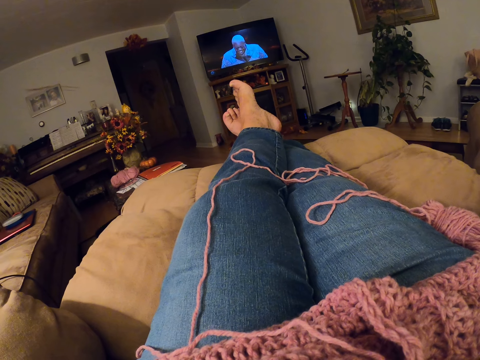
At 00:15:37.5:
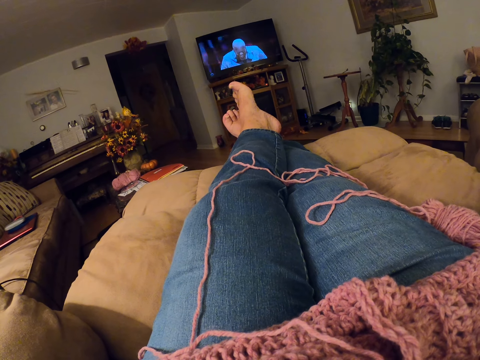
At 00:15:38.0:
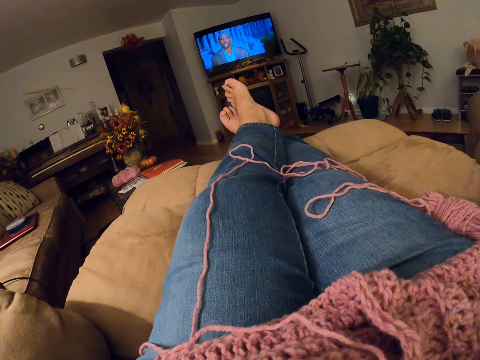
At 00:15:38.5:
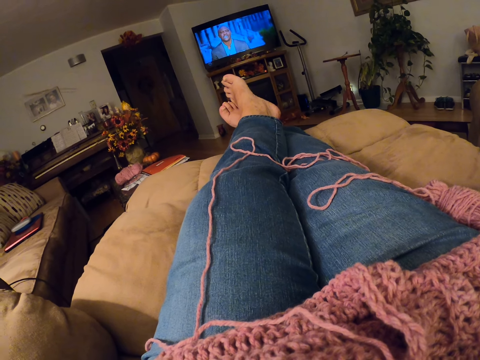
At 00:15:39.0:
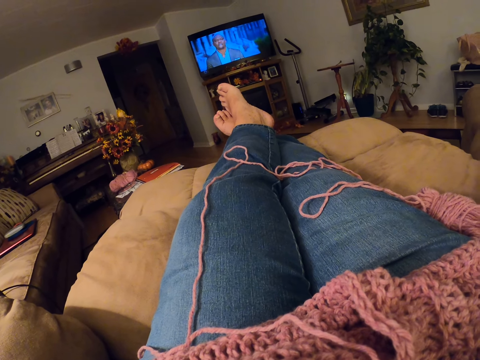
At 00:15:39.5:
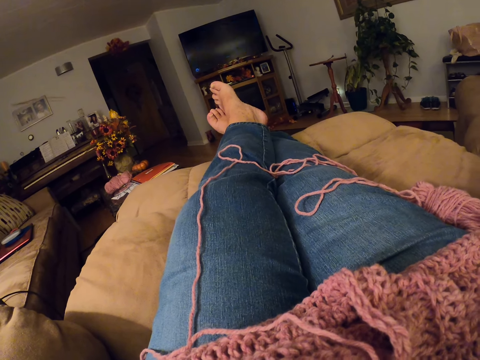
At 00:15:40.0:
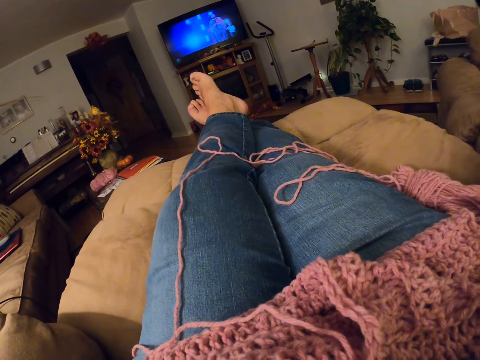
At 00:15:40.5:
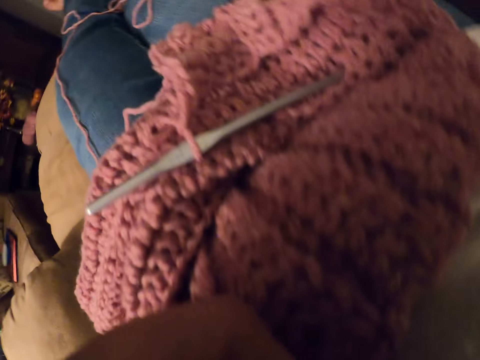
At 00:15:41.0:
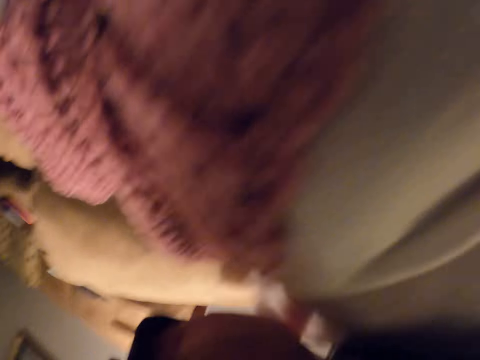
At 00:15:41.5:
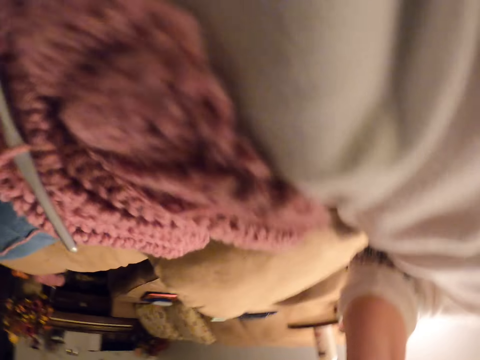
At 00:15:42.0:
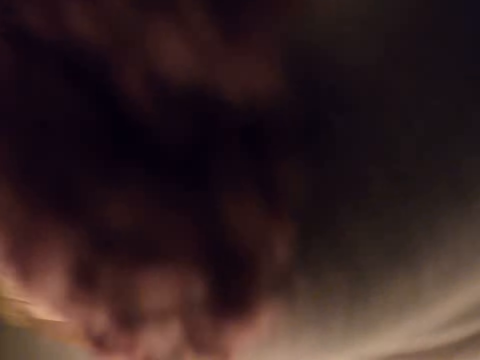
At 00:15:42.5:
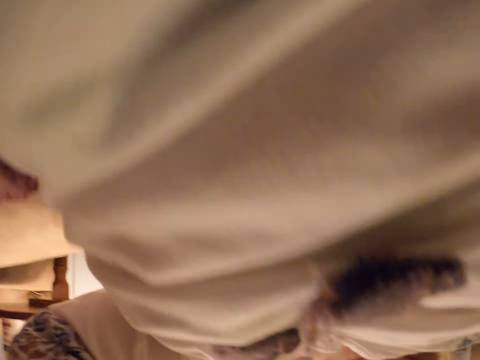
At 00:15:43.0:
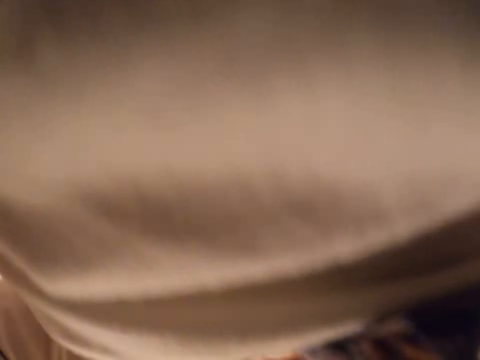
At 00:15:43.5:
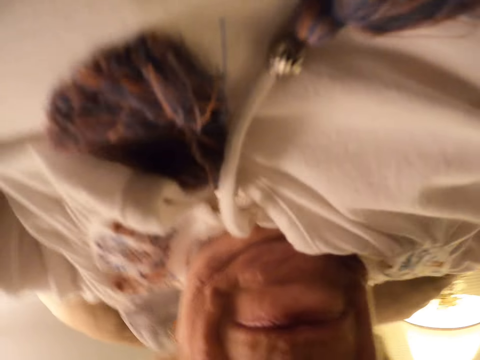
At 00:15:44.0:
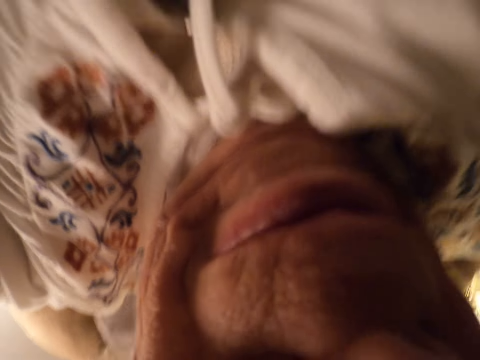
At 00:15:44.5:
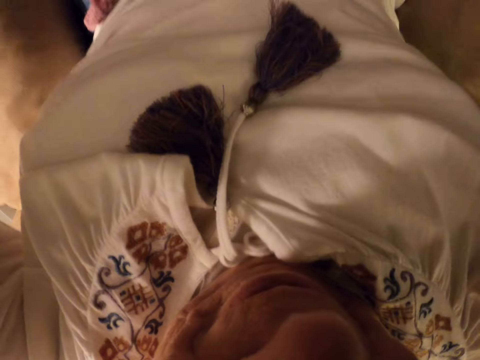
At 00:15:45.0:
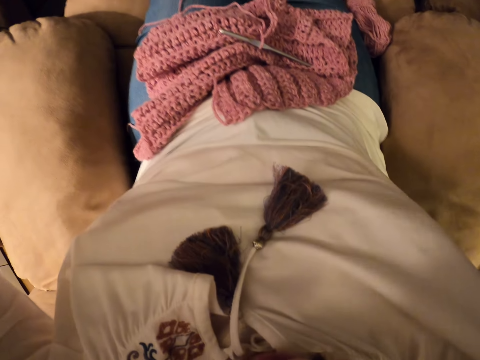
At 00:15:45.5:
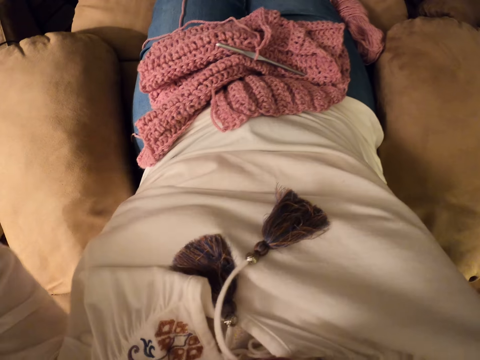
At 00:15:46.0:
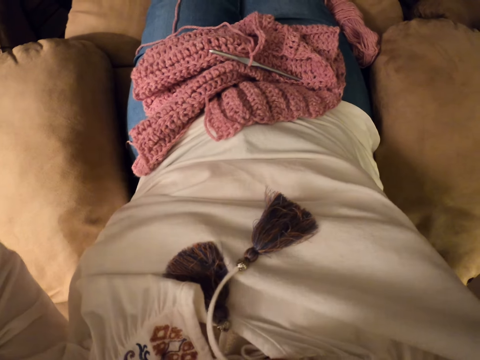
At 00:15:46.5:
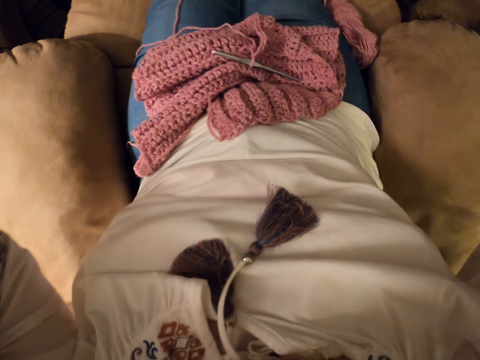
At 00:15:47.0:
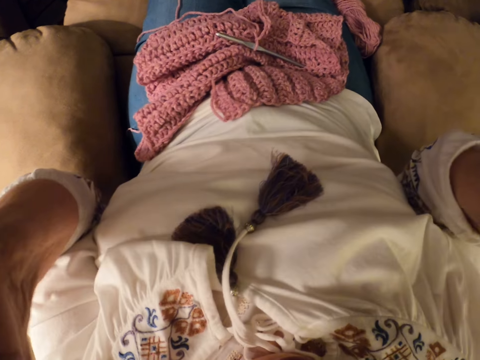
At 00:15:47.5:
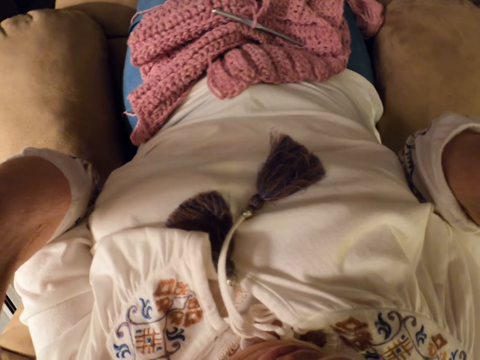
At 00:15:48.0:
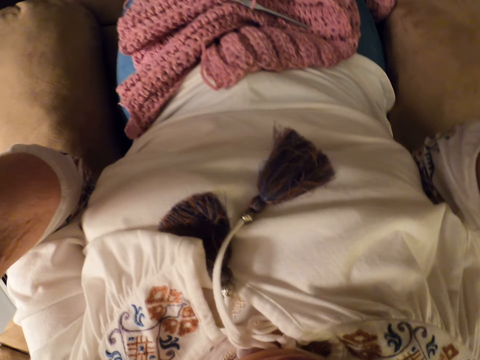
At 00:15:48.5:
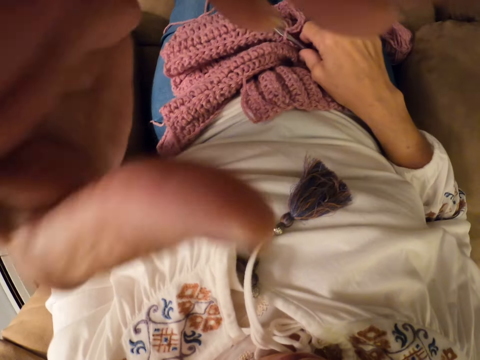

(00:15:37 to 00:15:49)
The camera wearer fits the camera on his head.

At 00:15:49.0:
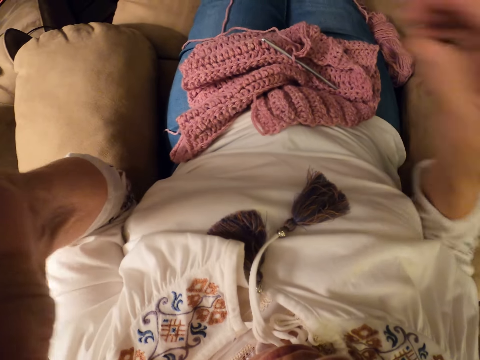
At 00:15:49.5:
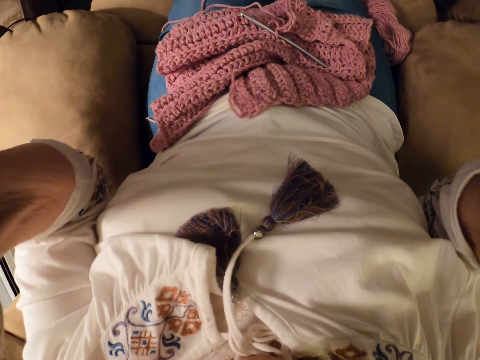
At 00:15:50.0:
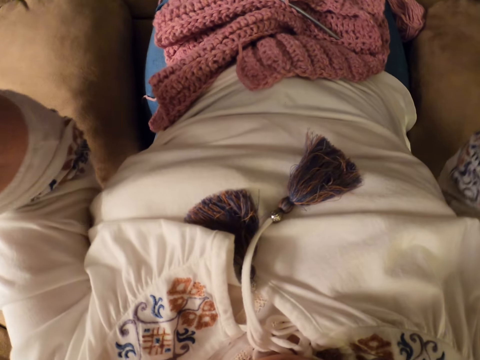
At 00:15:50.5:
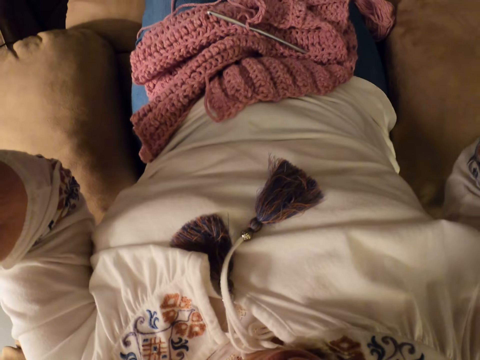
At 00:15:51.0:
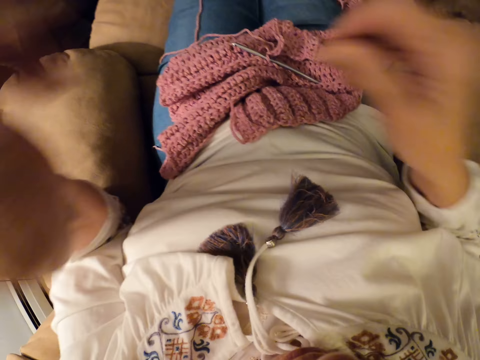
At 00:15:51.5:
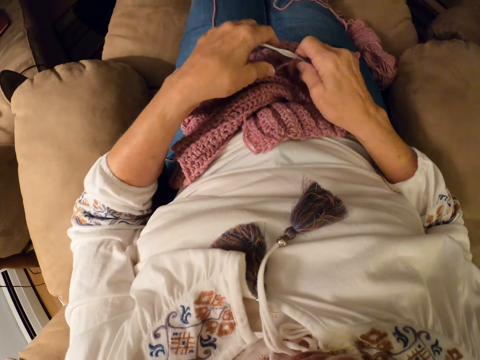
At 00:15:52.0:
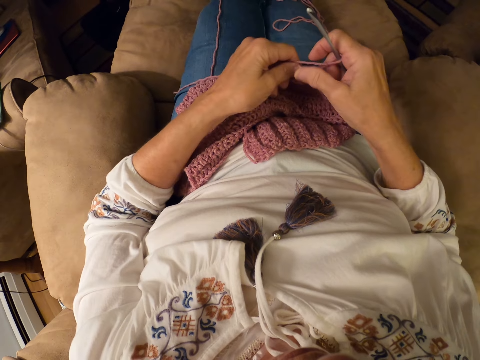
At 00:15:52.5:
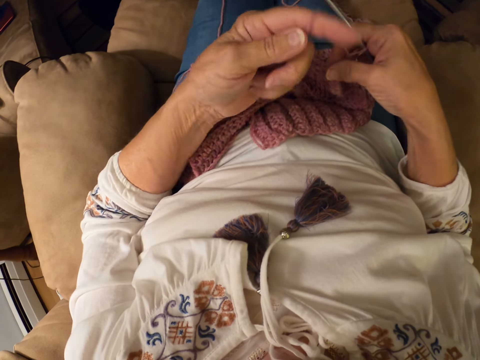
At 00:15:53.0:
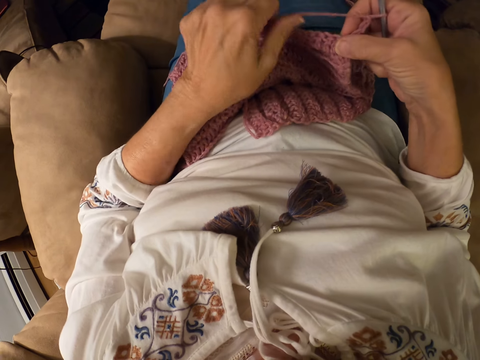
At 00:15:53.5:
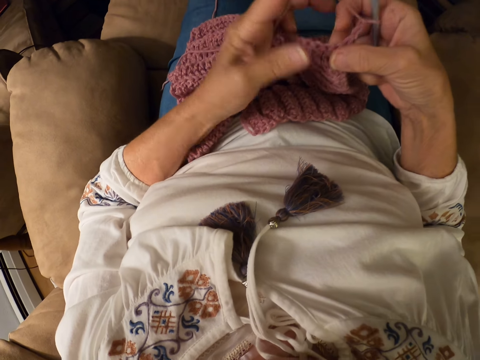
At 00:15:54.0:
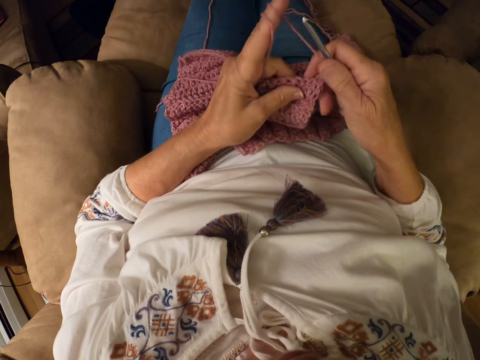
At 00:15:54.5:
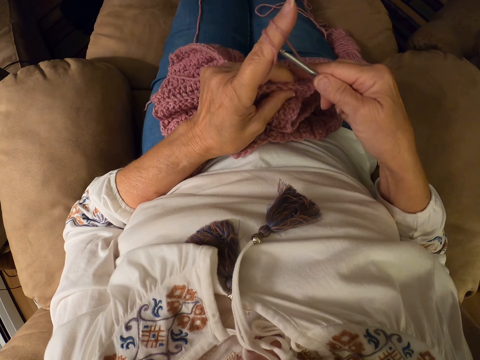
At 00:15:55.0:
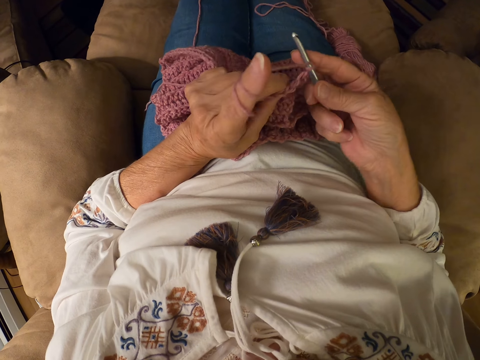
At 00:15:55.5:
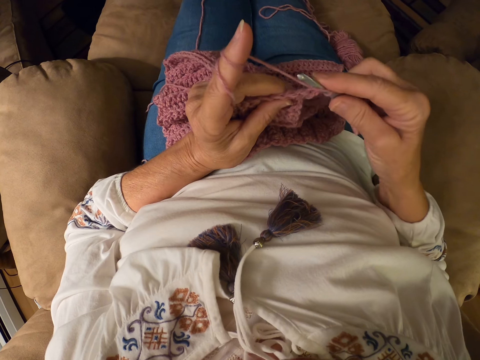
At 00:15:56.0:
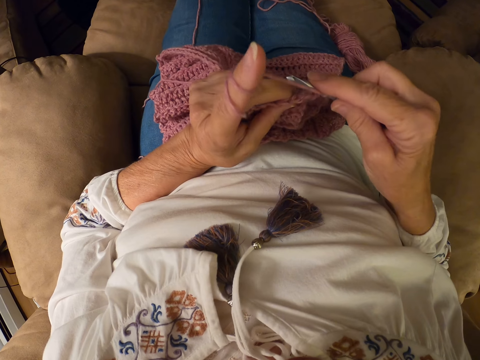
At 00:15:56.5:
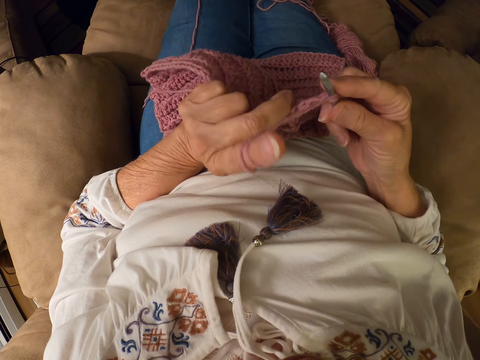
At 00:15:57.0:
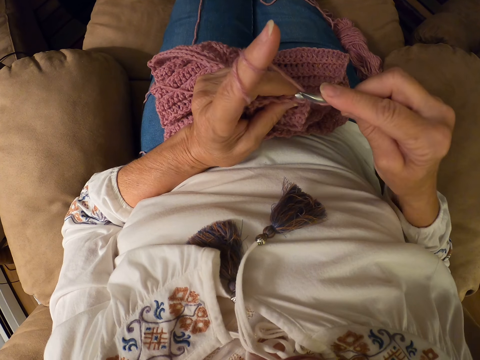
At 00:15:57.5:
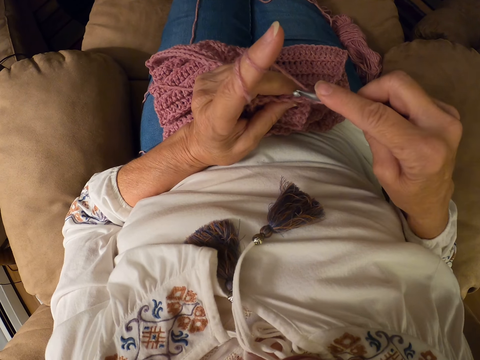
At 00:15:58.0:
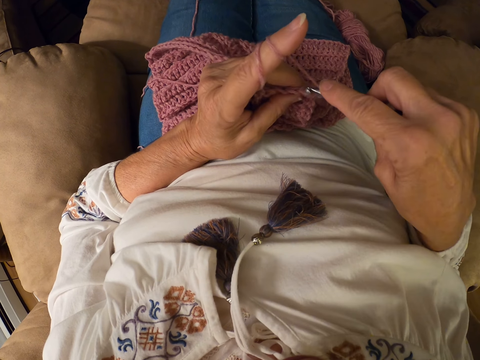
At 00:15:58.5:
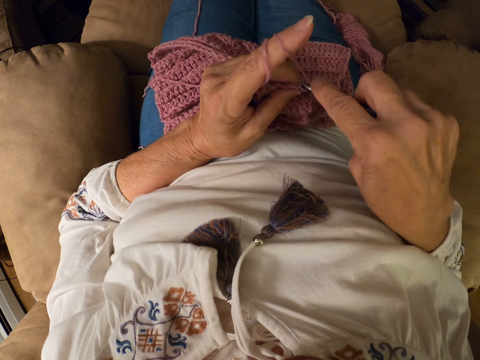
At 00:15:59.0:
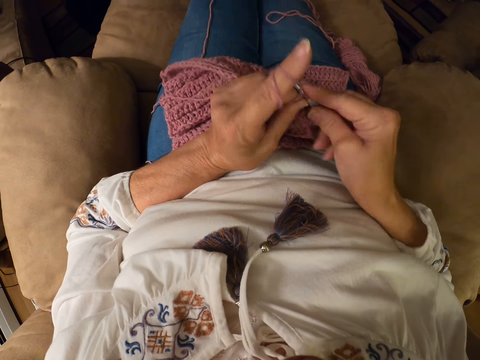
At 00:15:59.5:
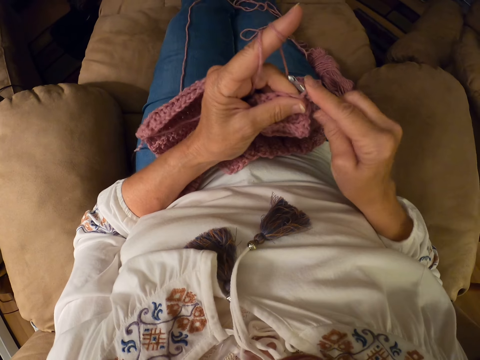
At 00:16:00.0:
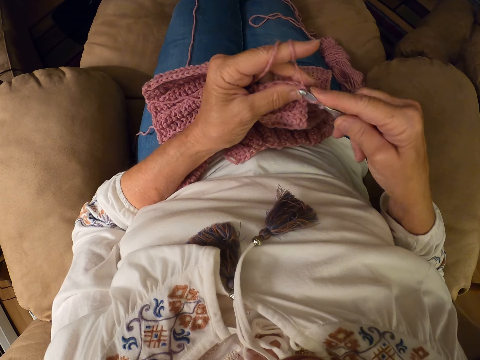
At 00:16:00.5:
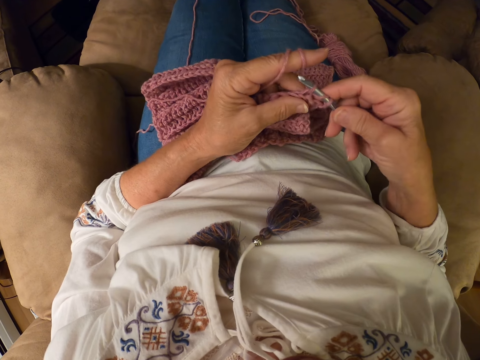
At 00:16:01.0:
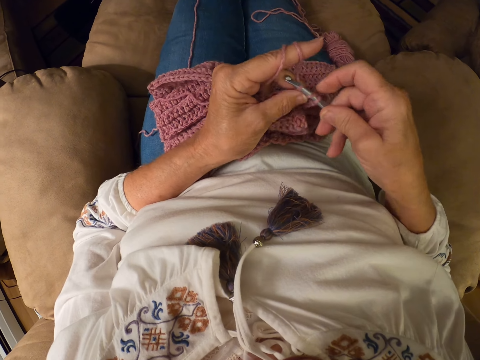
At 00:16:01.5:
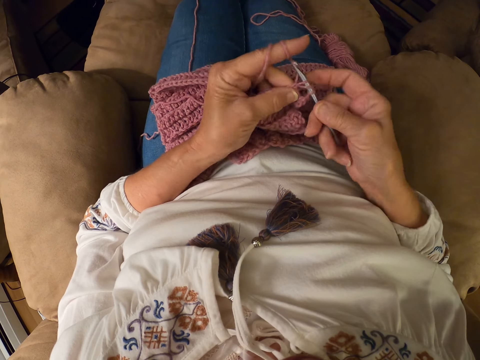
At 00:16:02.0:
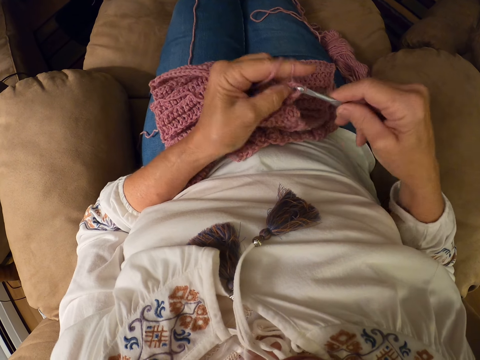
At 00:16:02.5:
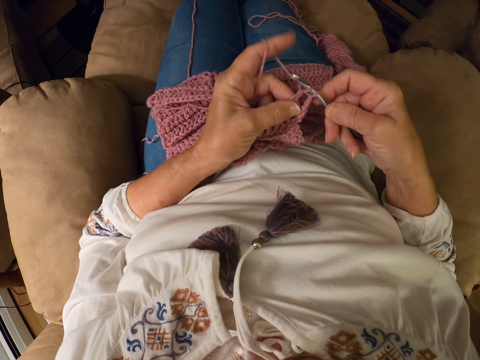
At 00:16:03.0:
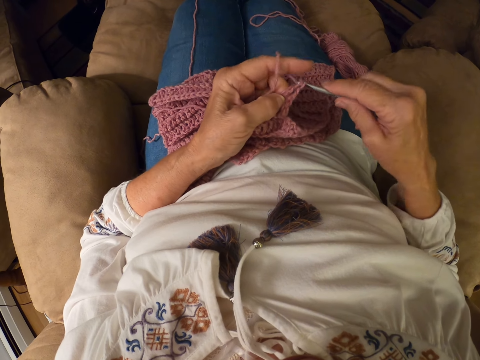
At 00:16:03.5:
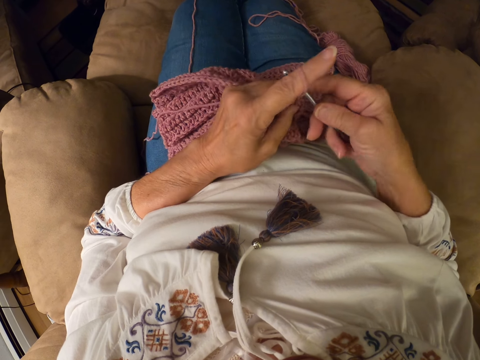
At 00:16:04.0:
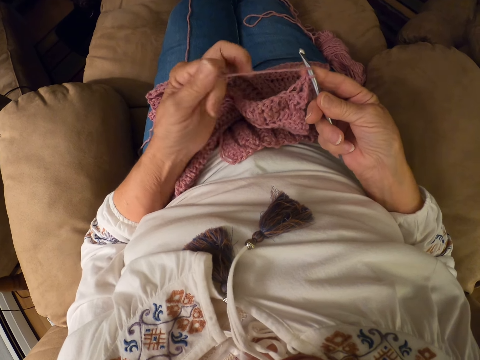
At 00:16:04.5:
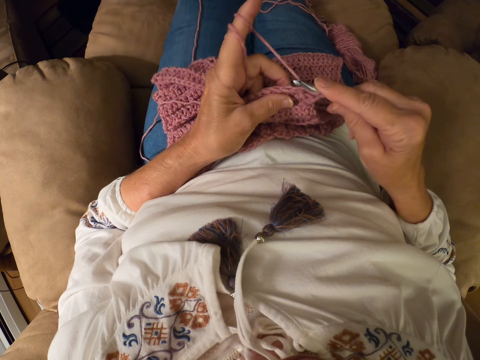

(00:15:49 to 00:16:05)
The camera wearer raises her right hand. She holds the camera with both hands. She picks up the crochet hook with her right hand. She holds the crochet hook. She holds the yarn with her left hand. She rolls the yarn around her left index finger. She crochets with the yarn. She knits the sweater fabric. She rolls the yarn around her left index finger.
